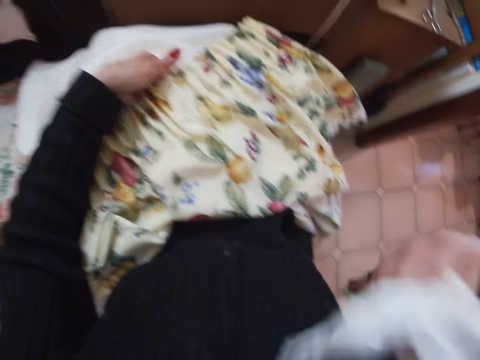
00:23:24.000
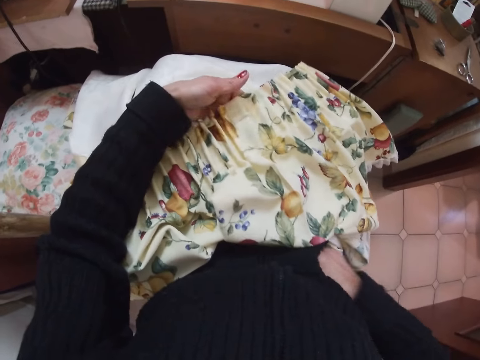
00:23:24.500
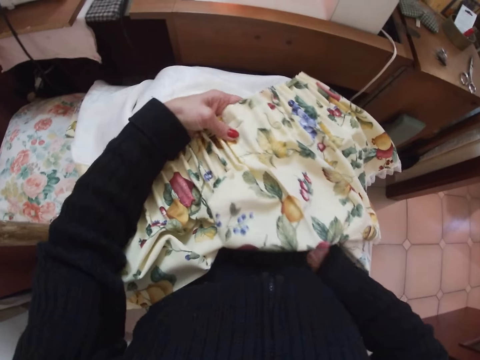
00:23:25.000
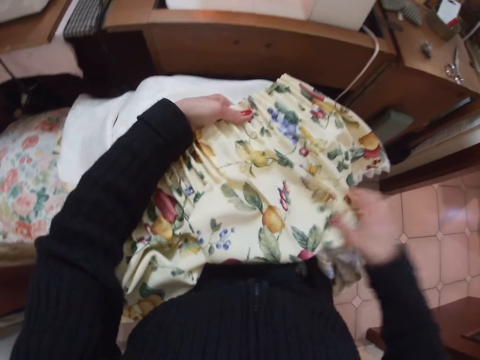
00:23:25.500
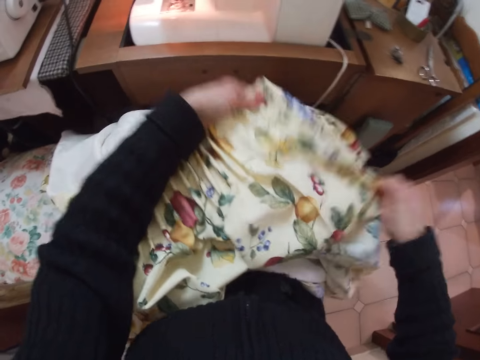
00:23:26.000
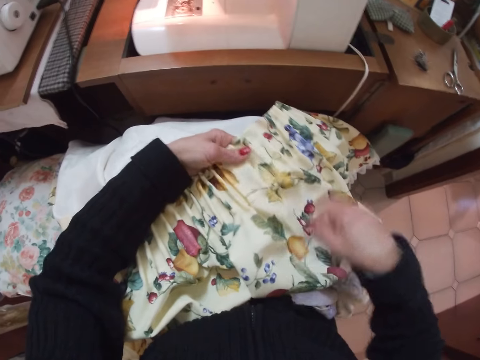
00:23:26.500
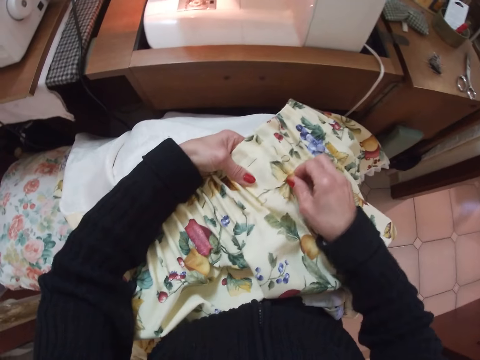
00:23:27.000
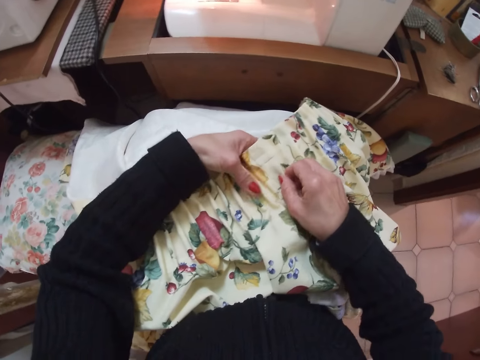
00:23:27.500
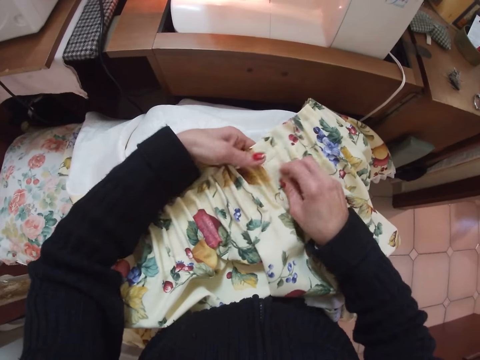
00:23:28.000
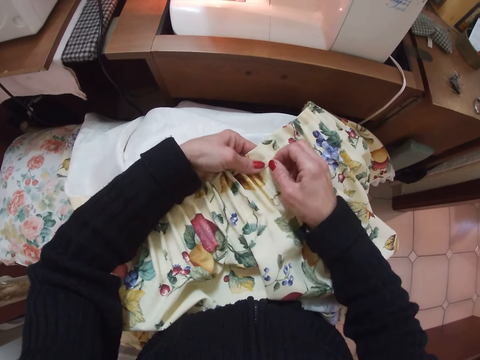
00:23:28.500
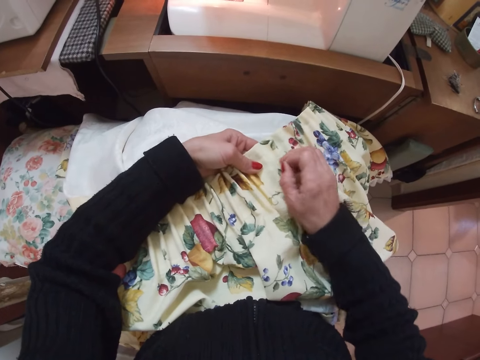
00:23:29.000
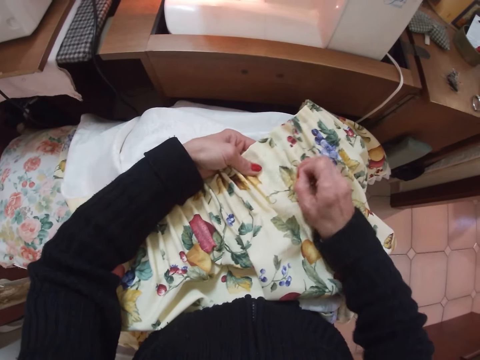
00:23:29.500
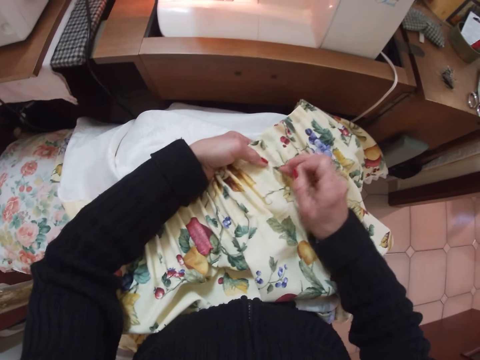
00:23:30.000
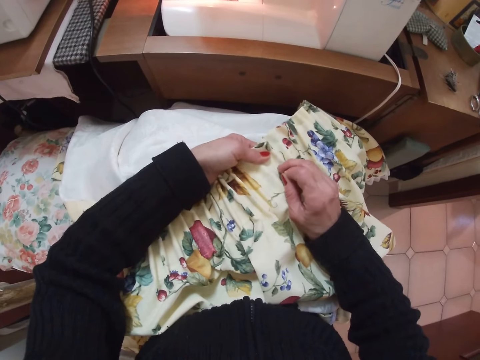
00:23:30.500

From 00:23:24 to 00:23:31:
The camera wearer returns the handkerchief to her pocket with her right hand. She holds the curtain fabric with her left hand. She adjusts the curtain fabric with both hands.

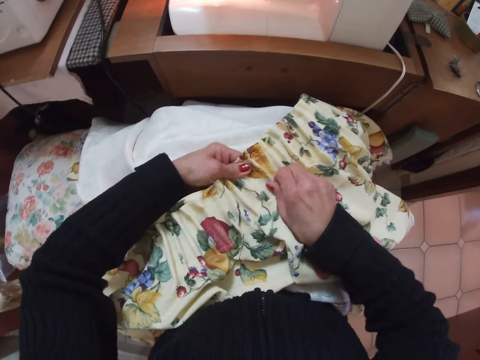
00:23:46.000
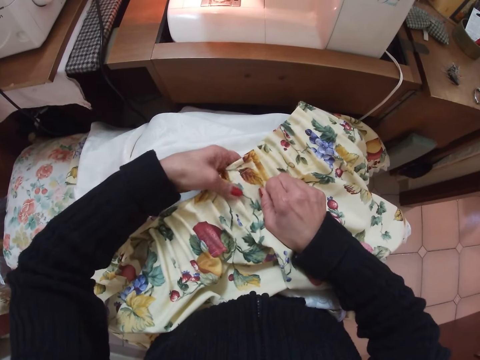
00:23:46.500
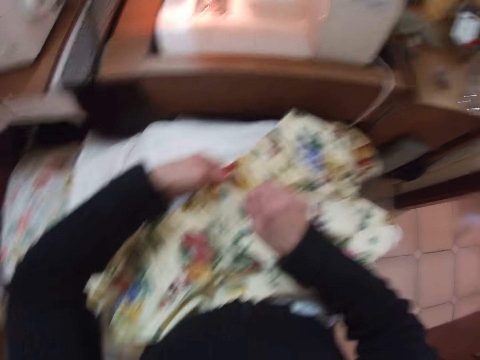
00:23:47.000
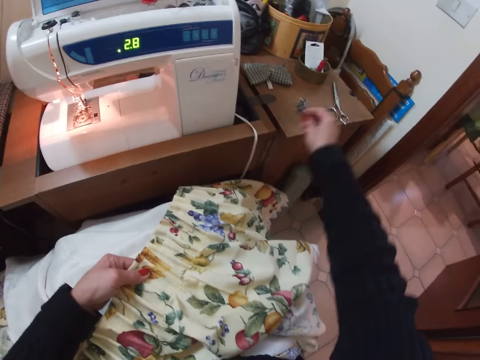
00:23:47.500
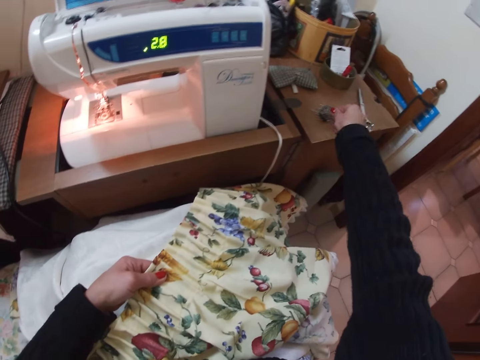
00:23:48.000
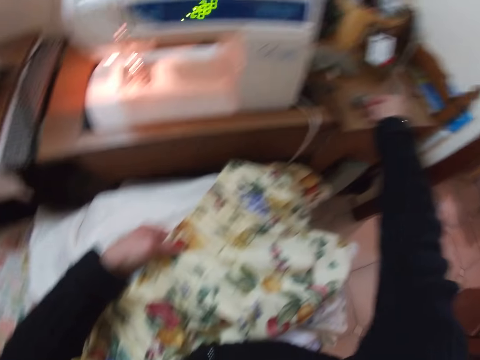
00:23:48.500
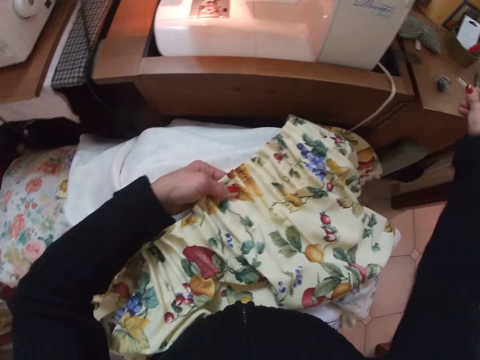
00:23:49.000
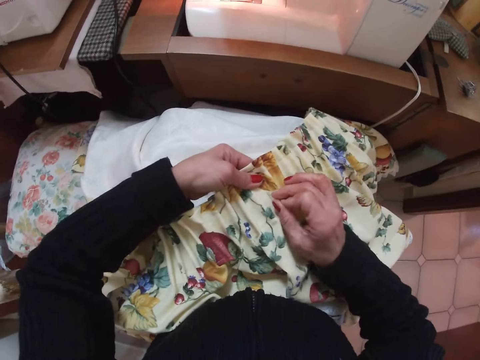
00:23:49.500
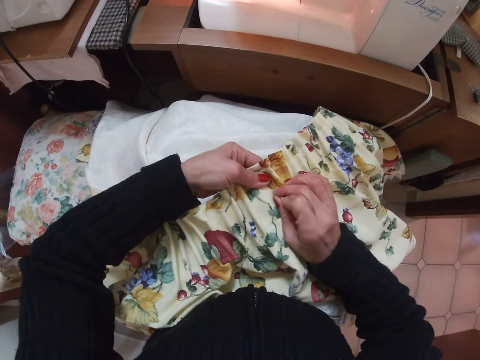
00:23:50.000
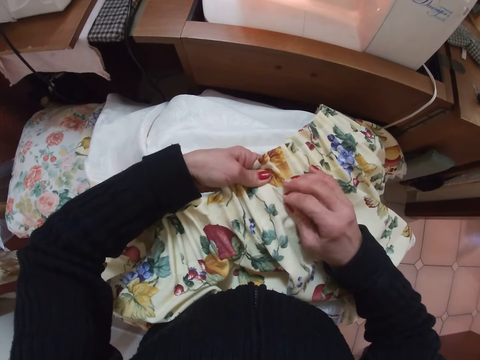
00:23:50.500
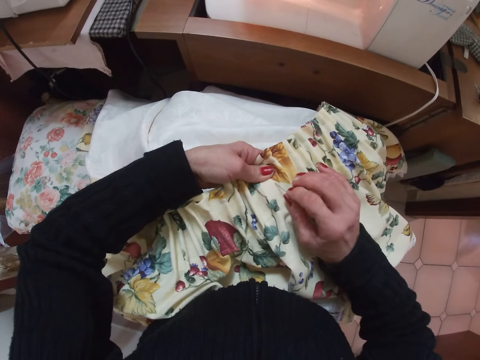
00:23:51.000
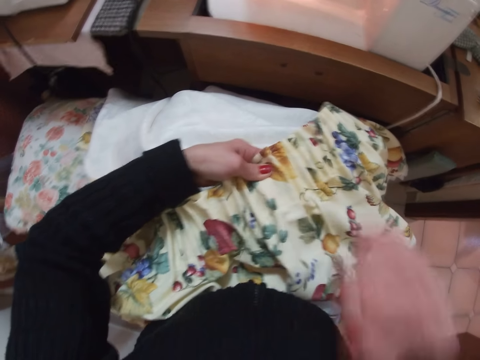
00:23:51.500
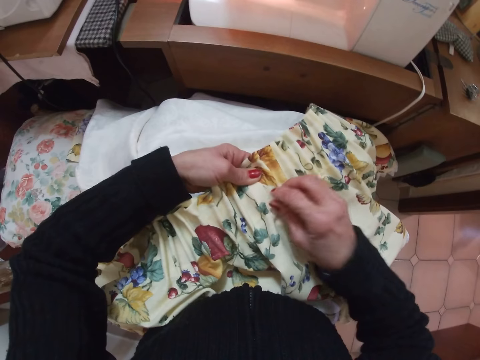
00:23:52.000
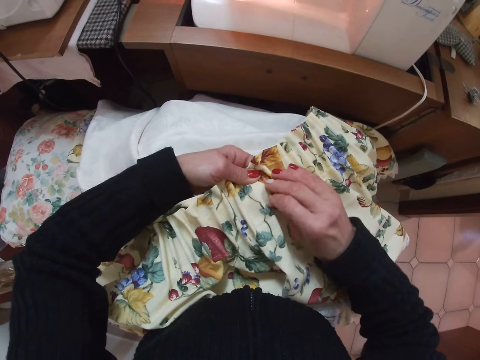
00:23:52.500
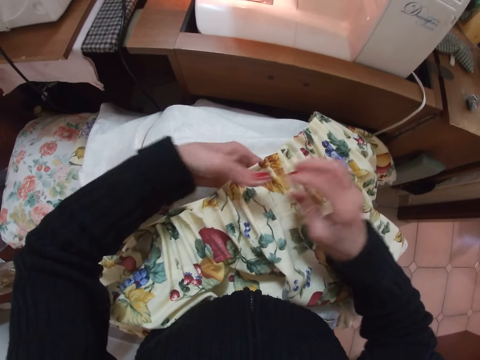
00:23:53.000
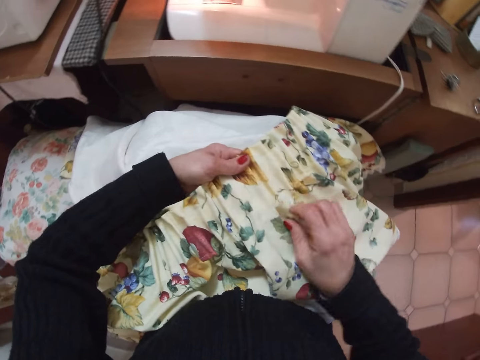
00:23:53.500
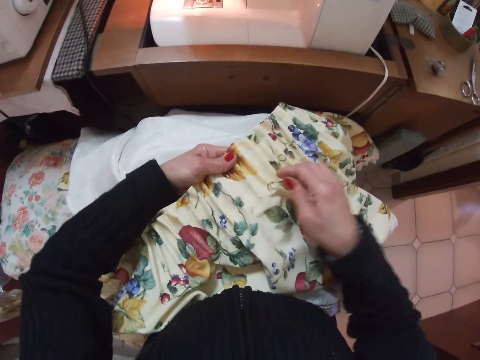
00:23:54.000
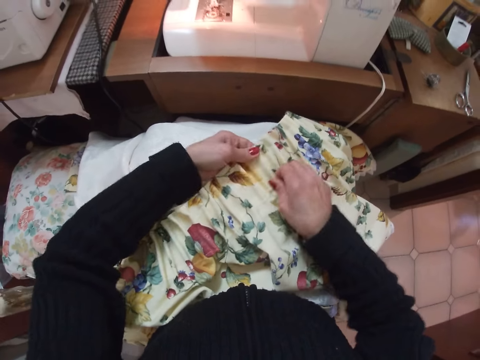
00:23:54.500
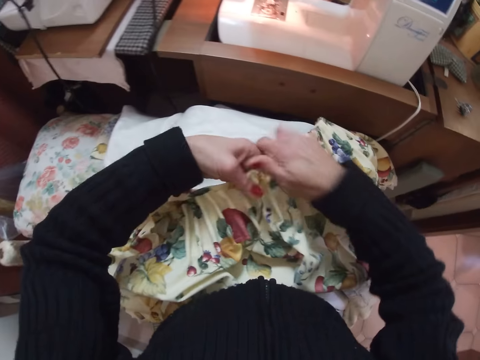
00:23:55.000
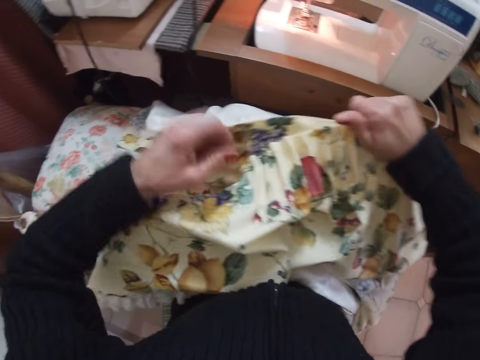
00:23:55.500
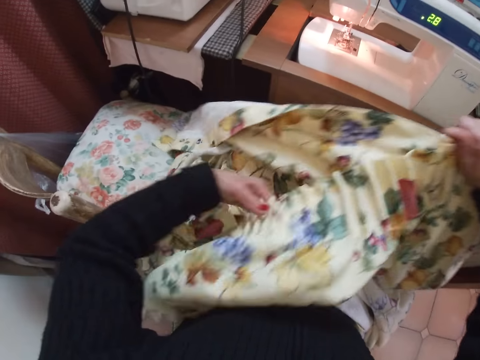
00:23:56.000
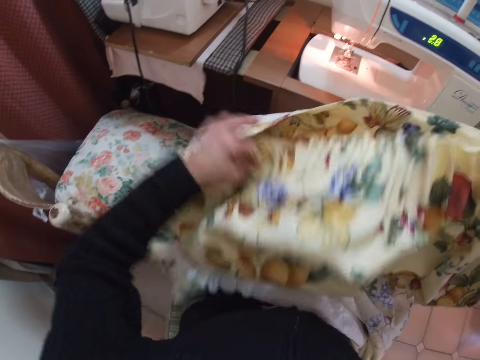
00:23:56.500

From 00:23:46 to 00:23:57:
The camera wearer holds the curtain fabric with her left hand. She picks another needle from the stack on the table with her right hand. She inserts the needle into the curtain fabric. She puts the needle in her mouth with her right hand. She lifts the hand. She adjusts the needle in the curtain fabric with her right hand. She adjusts the curtain fabric with both hands.

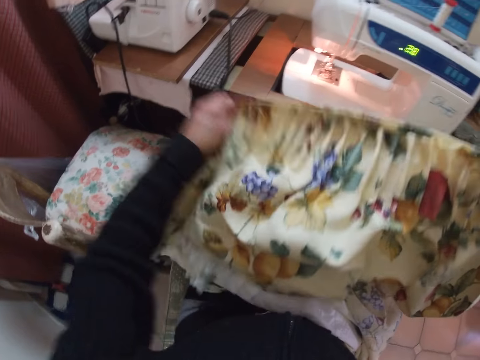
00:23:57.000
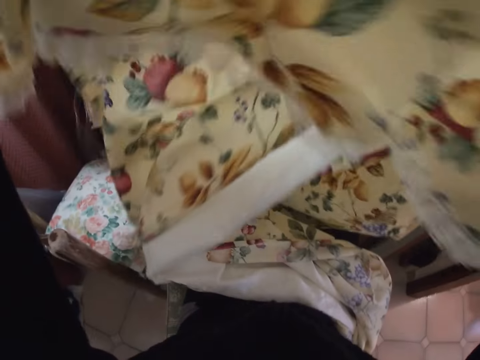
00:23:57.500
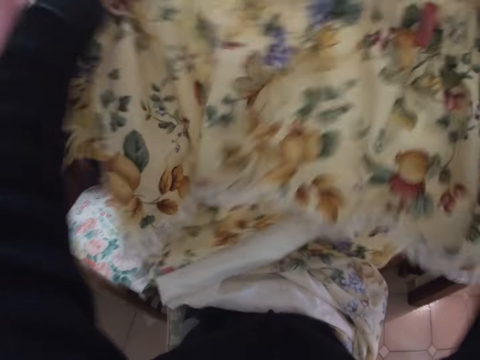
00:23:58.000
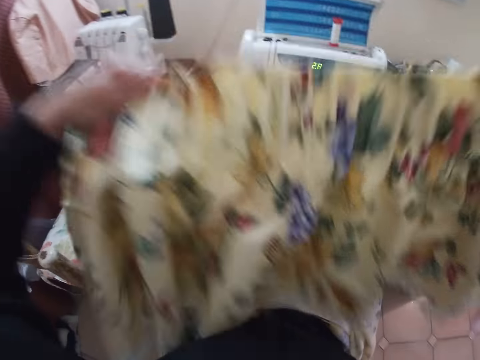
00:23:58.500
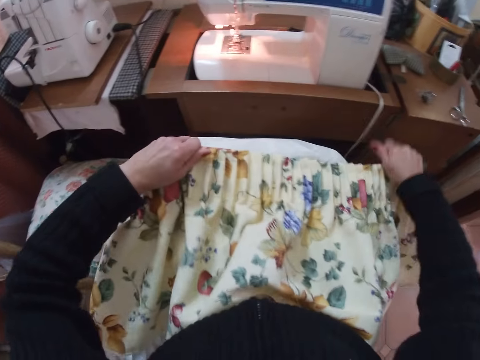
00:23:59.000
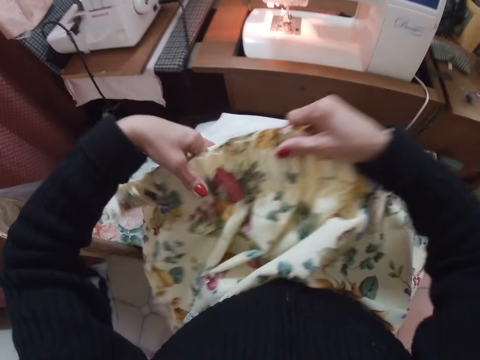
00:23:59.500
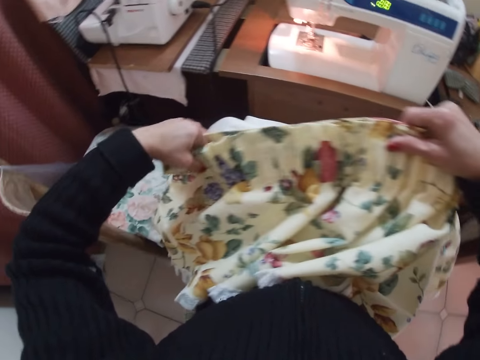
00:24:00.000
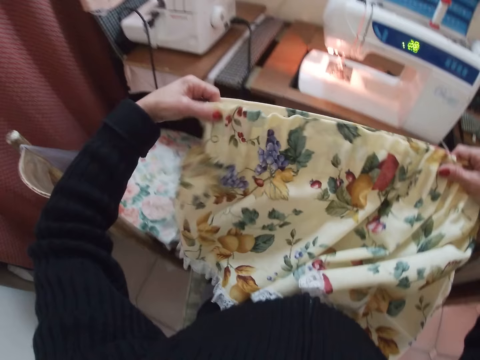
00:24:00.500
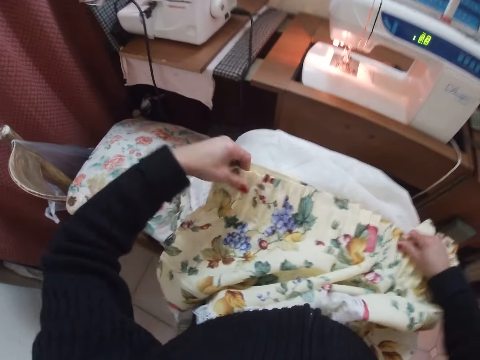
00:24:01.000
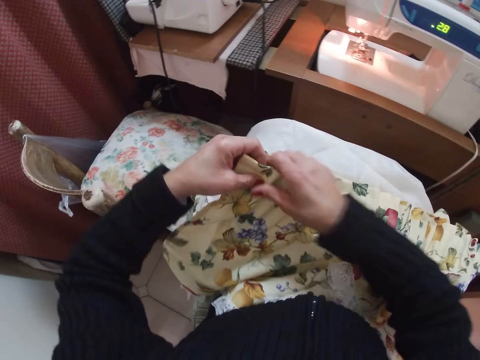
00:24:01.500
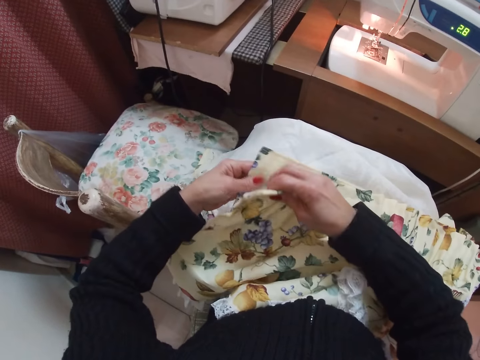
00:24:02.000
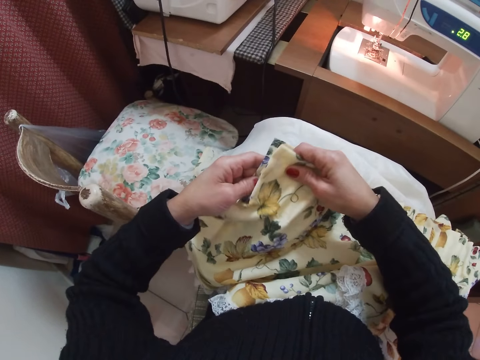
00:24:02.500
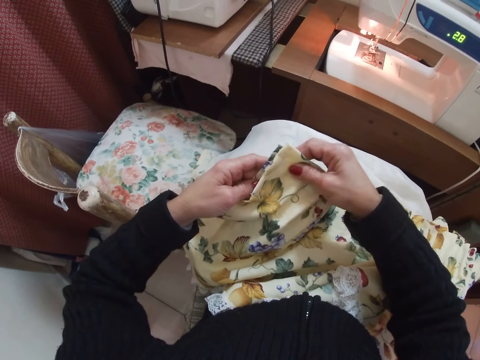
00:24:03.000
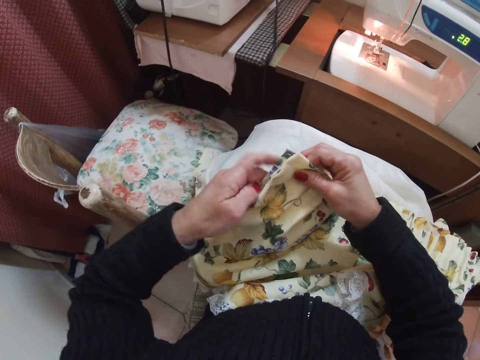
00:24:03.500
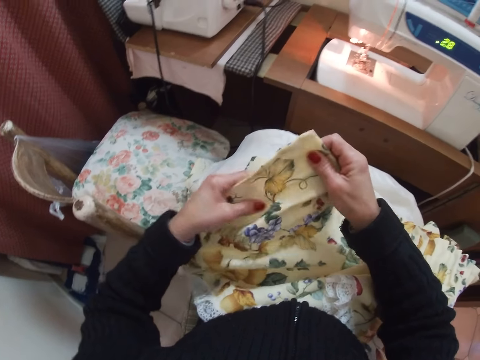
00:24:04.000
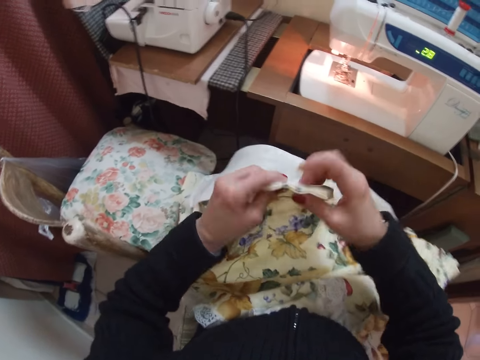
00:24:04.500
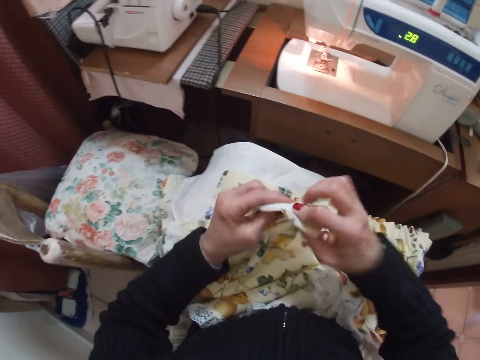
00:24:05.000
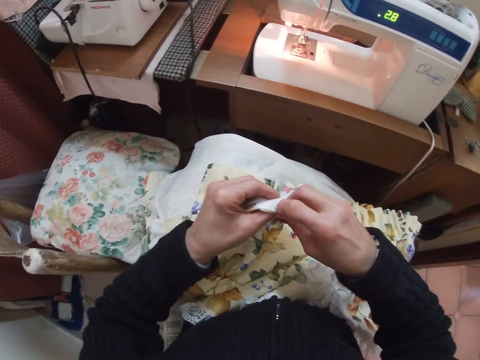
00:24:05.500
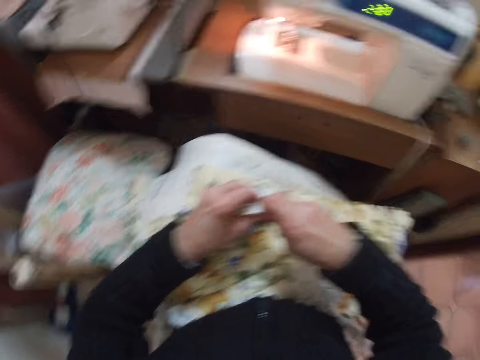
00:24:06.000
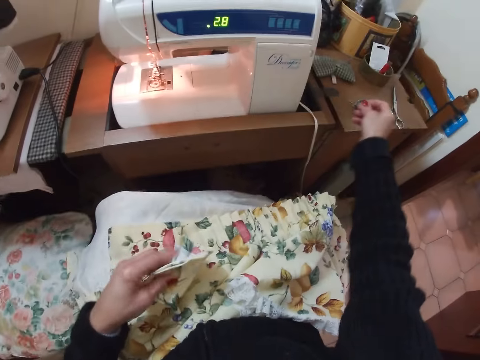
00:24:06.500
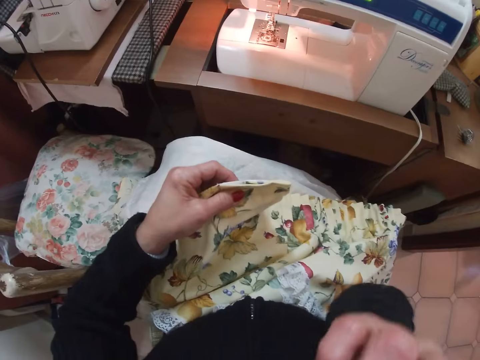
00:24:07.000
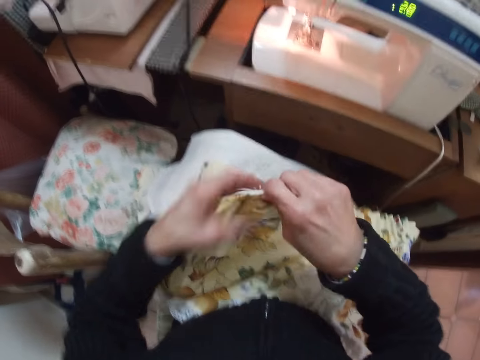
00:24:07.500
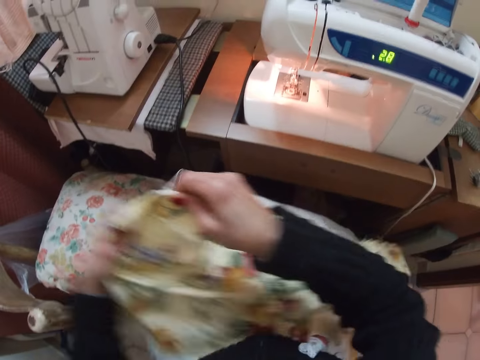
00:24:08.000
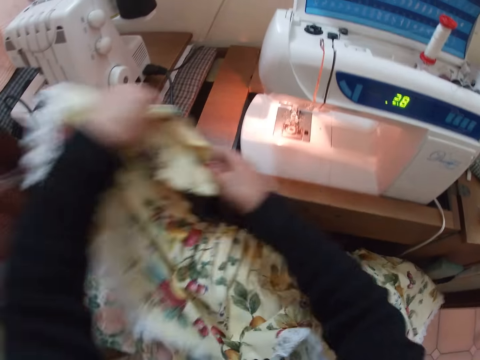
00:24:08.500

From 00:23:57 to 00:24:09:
The camera wearer lifts the cloth. She puts the cloth on the lap. She lifts the cloth. She puts the cloth on the lap. She joins the cloths together. She holds the curtain fabric with her left hand. She takes out a needle from the edge of the curtain fabric with her right hand. She stretches the hand. She puts the needle in her mouth with her right hand. She lifts the cloth and puts the cloth under the presser foot.
